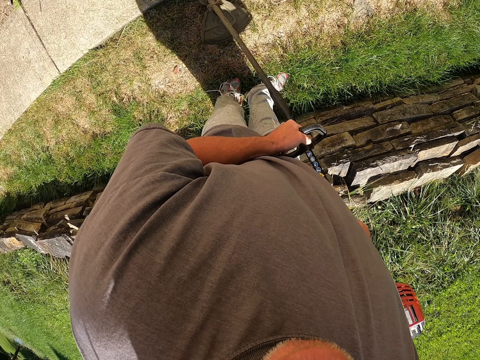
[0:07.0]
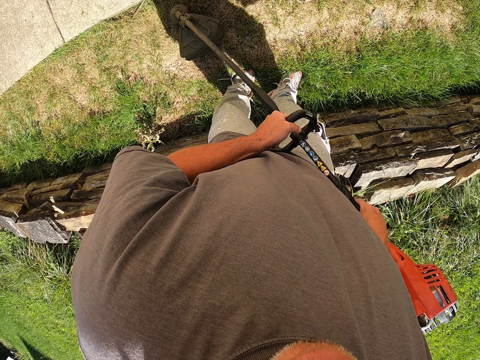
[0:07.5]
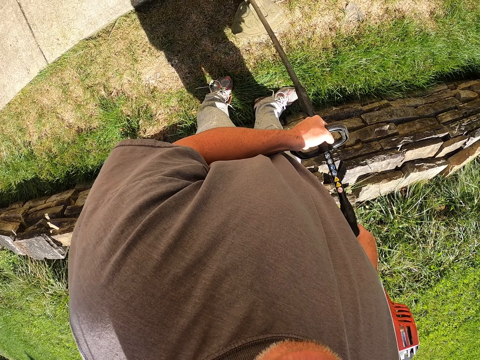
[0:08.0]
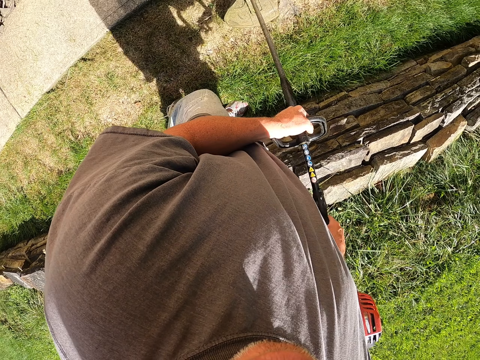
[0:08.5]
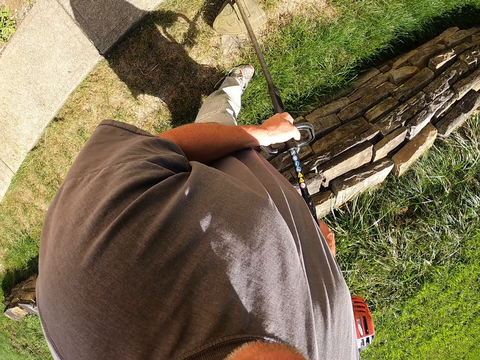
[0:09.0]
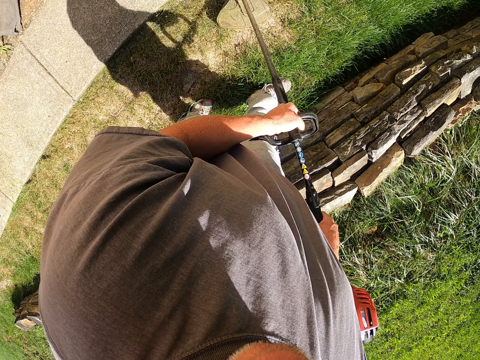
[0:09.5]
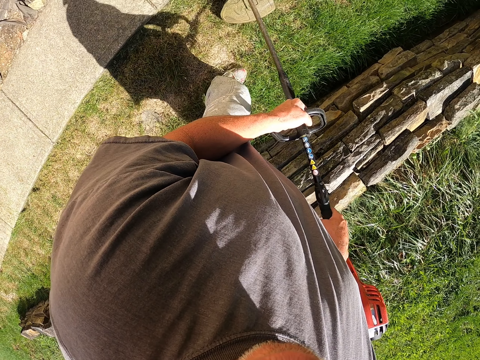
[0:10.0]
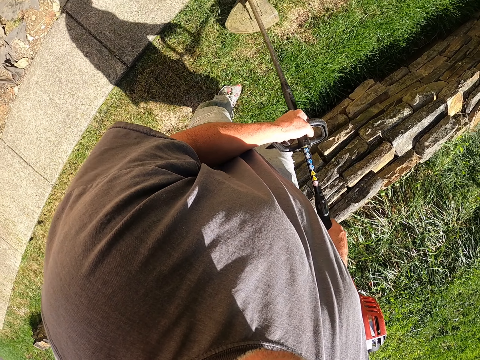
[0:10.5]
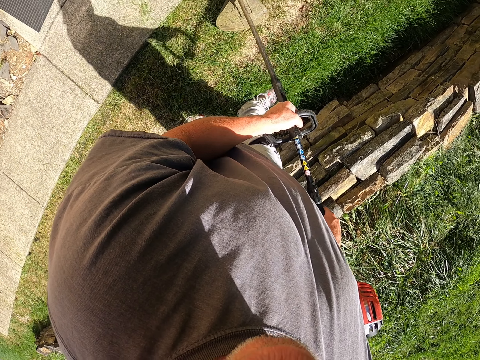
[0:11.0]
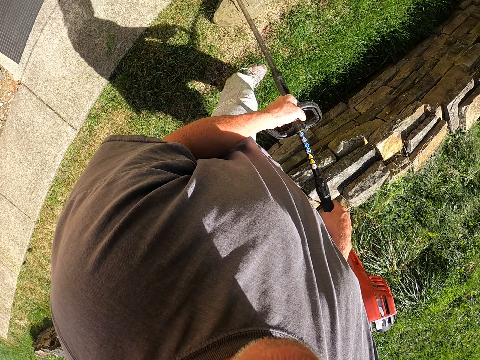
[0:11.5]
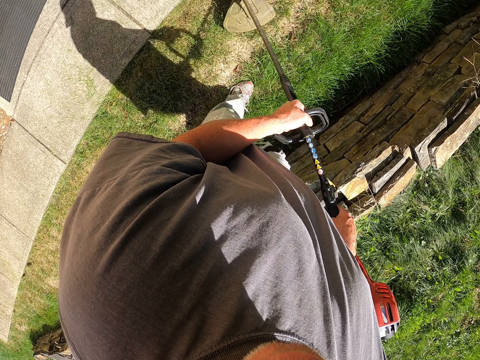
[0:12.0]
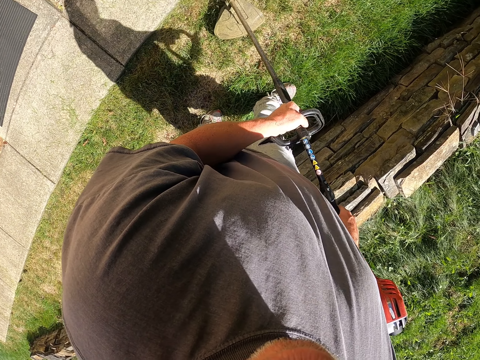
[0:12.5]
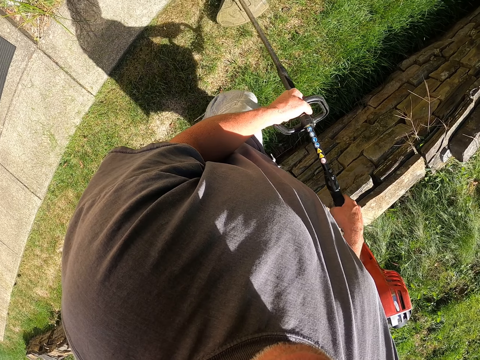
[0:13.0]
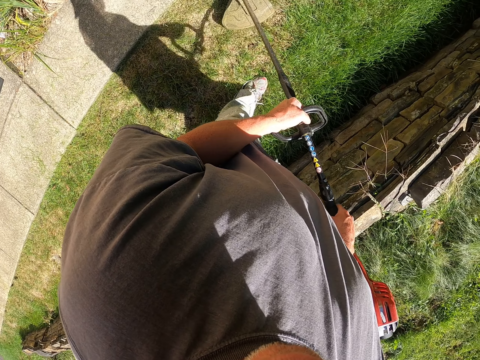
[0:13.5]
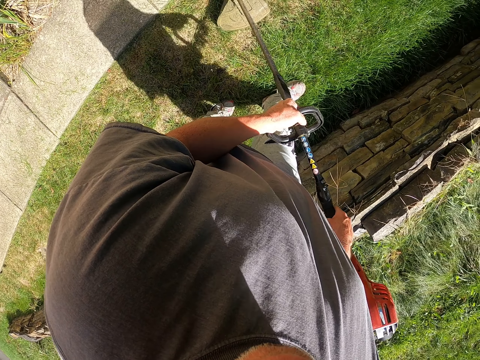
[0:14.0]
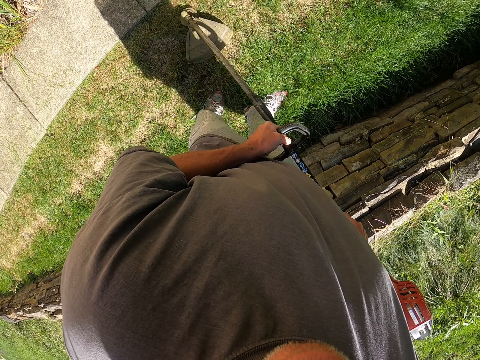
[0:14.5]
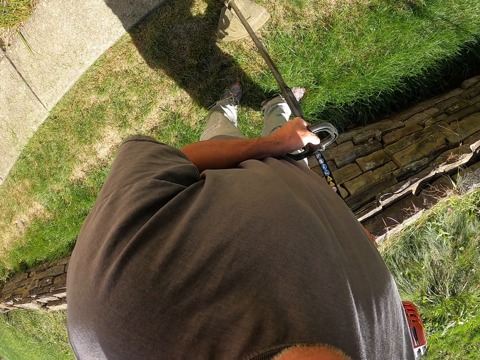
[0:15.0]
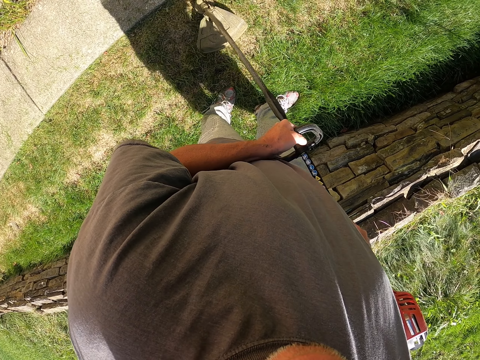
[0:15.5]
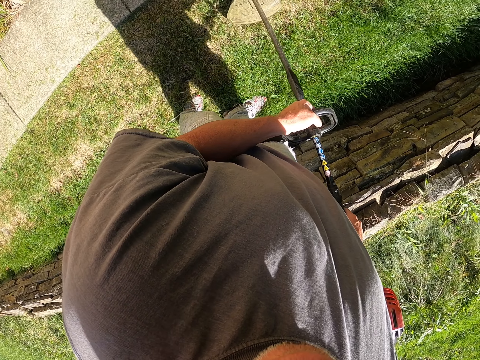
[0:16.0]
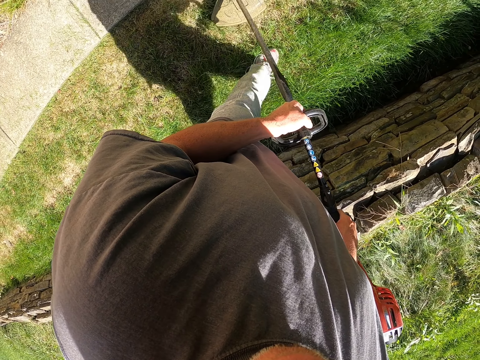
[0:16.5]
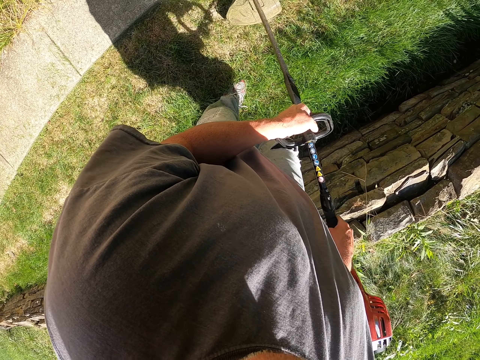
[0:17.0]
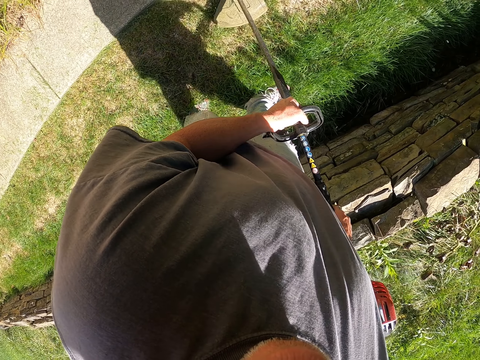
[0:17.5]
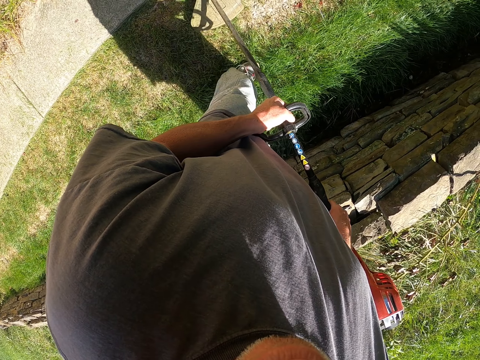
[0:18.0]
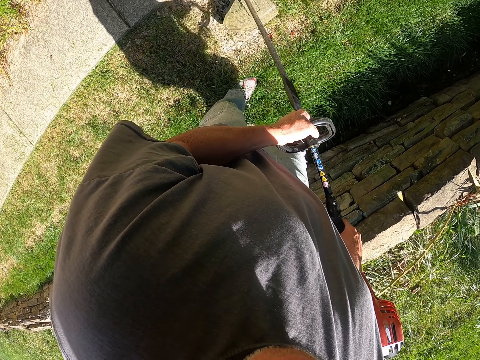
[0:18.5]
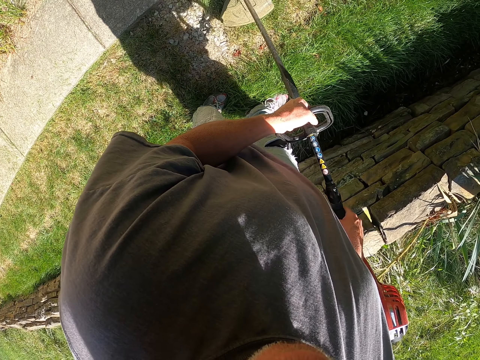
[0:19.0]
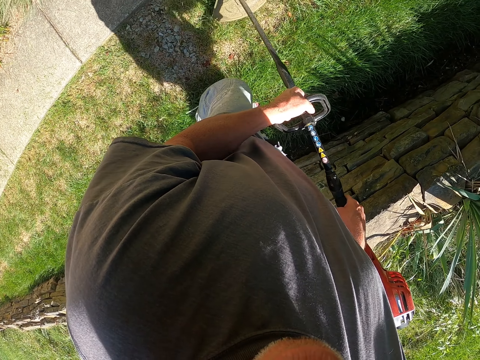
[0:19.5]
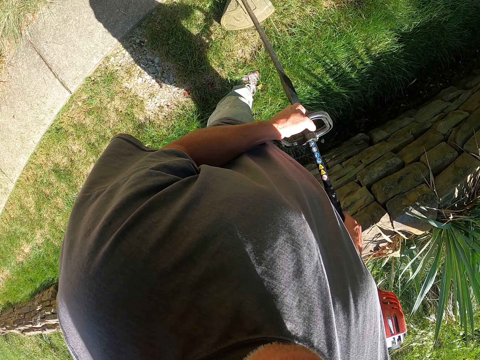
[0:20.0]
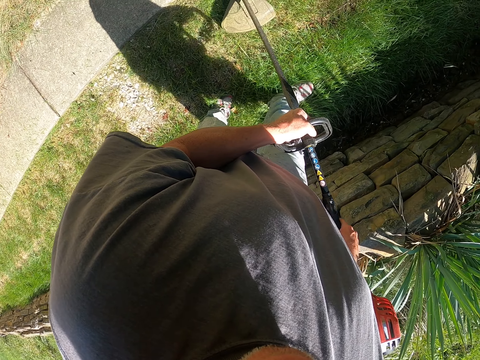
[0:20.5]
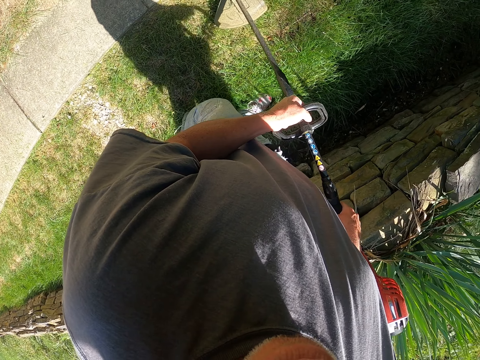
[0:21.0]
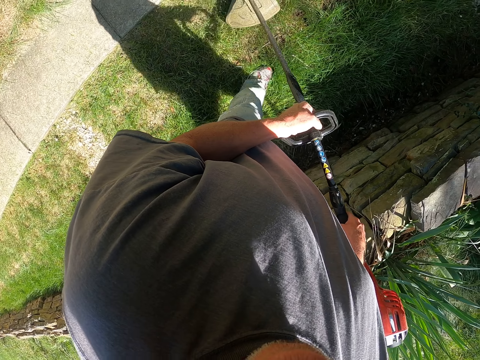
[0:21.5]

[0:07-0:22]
The camera wearer cuts grass with a brush cutter. They walk around the garden. They cut the grass with the brush cutter repeatedly. They walk around the garden.

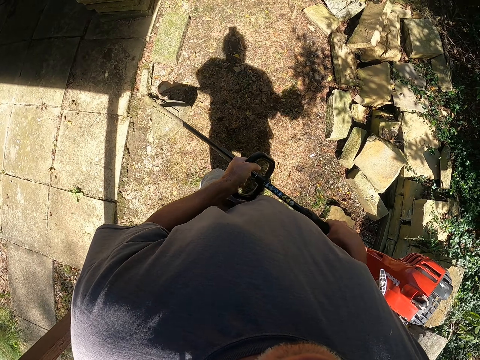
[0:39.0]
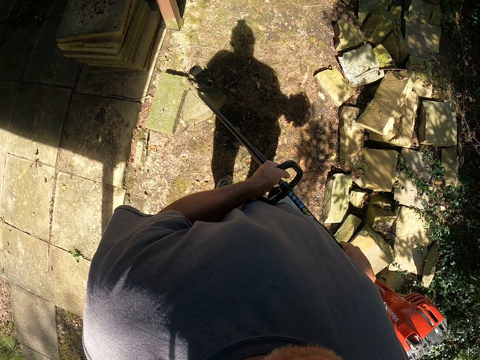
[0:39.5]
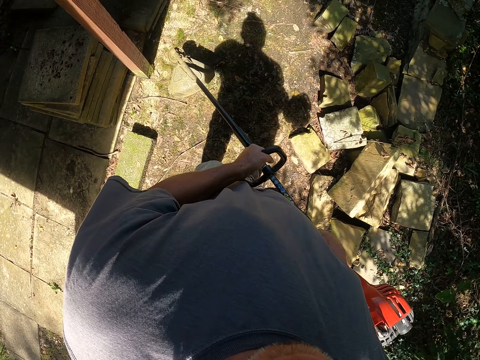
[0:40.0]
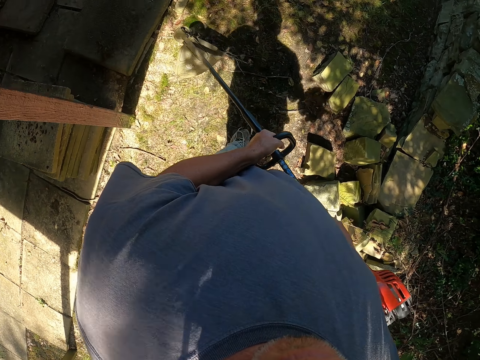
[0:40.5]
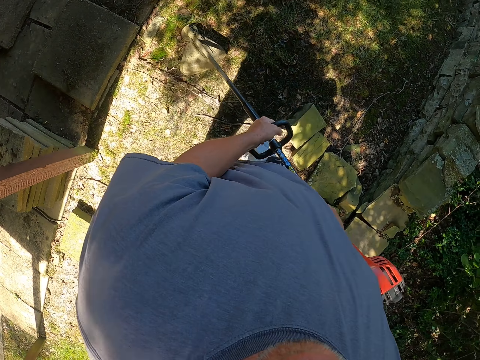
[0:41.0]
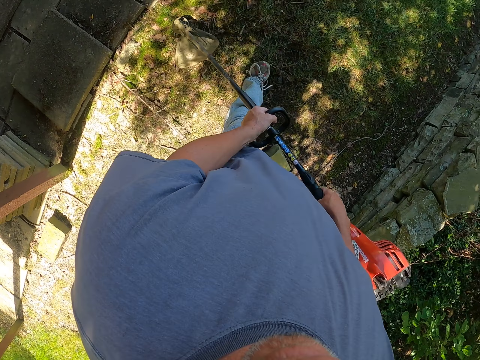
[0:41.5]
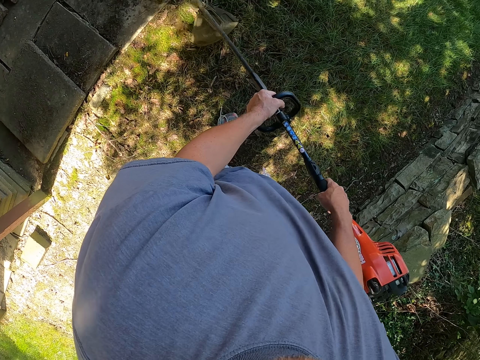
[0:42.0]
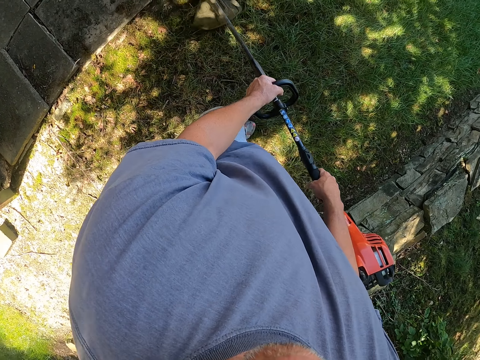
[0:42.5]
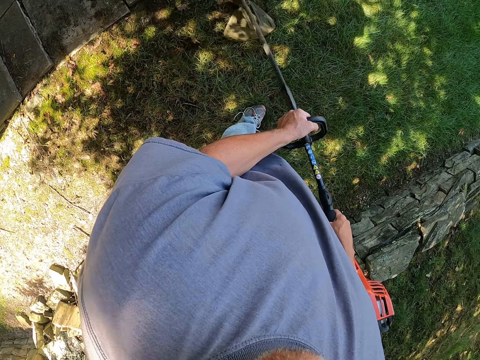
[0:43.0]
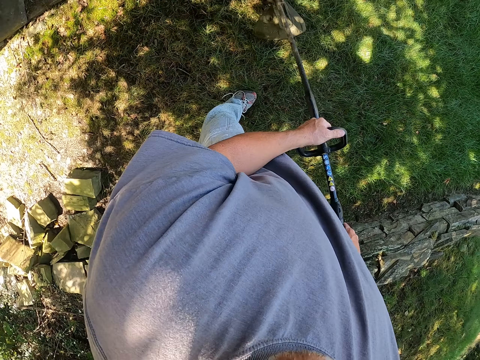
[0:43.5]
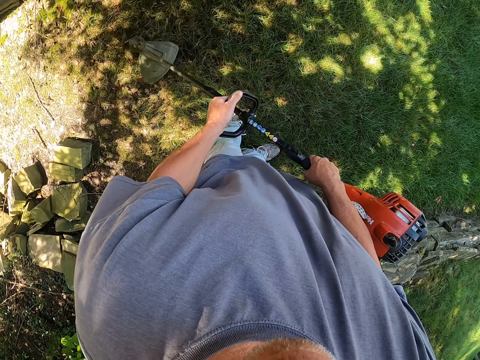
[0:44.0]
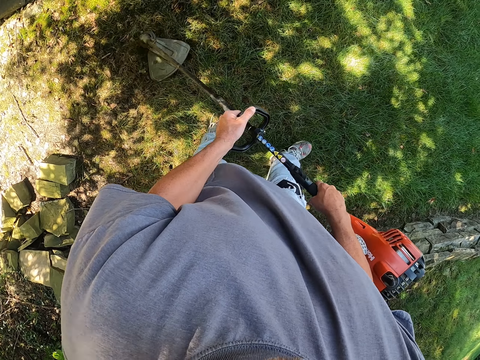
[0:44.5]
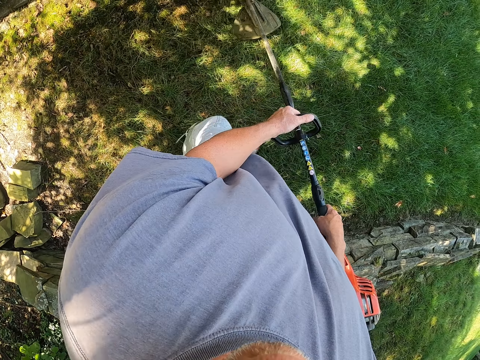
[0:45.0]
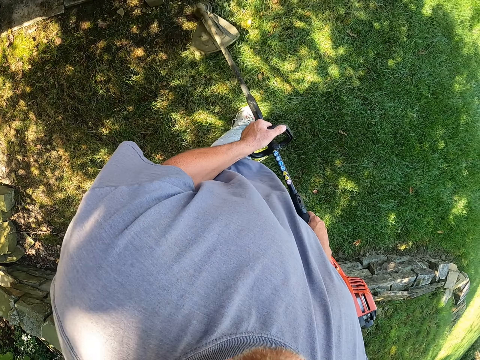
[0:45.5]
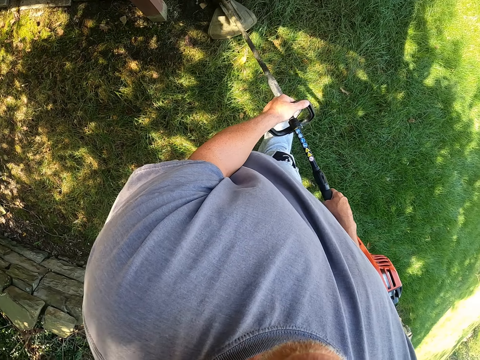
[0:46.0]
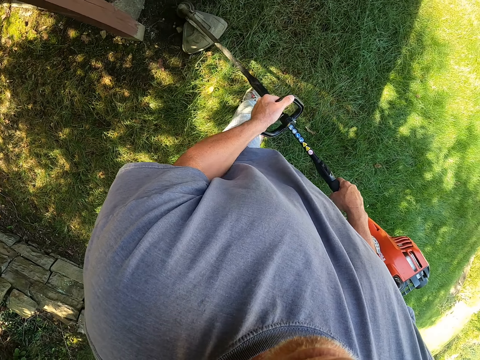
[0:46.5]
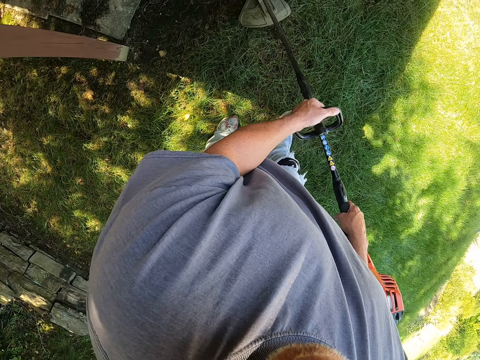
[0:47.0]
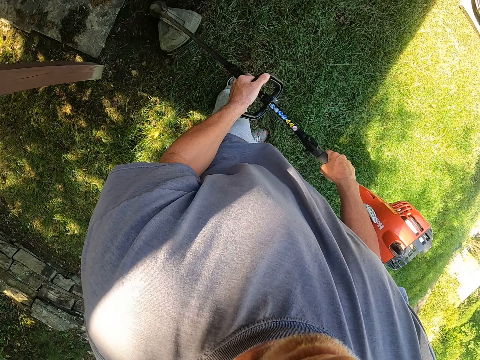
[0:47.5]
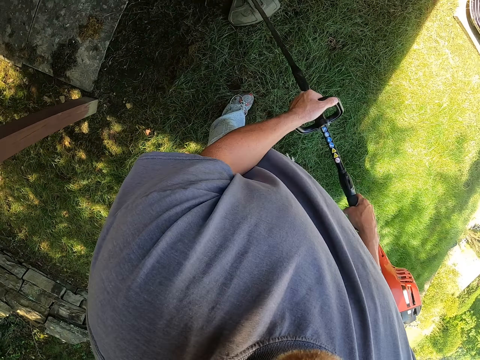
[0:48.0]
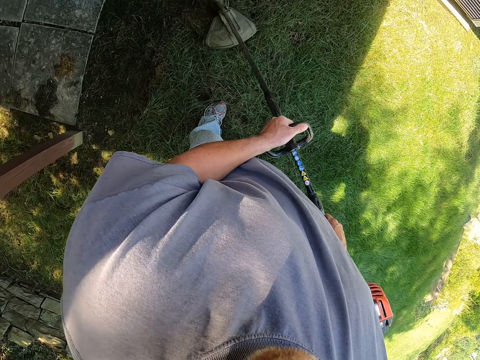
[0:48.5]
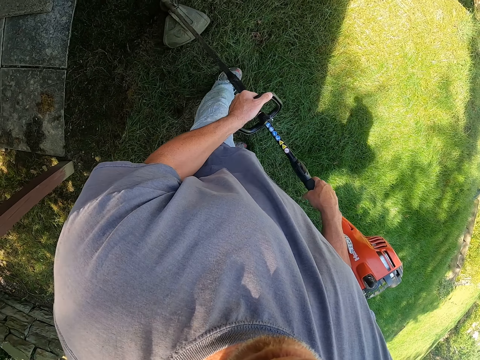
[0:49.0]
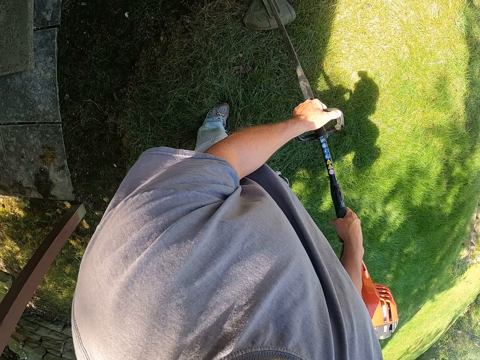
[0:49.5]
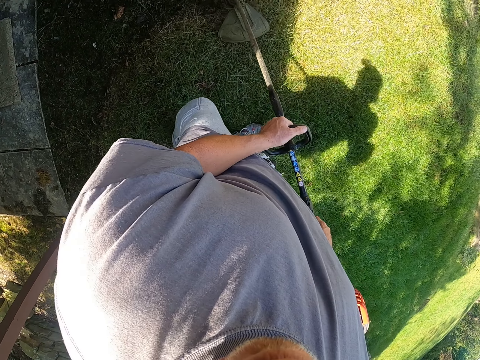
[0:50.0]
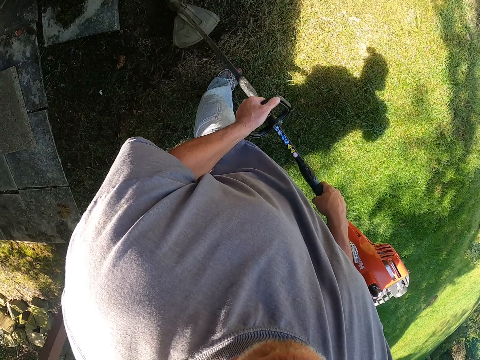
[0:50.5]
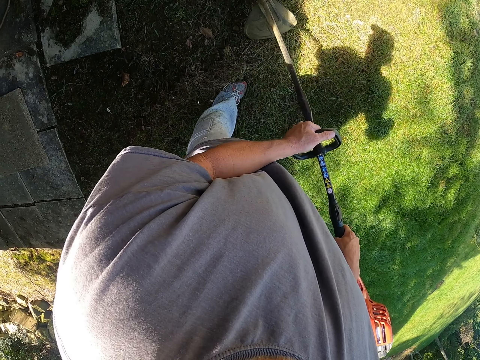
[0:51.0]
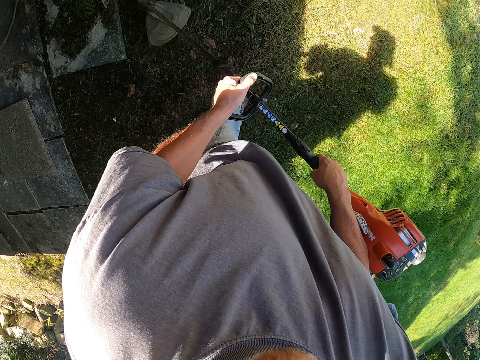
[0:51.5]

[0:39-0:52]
The camera wearer cuts grass with a brush cutter repeatedly. They walk around the garden.
